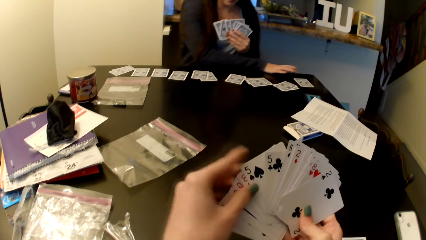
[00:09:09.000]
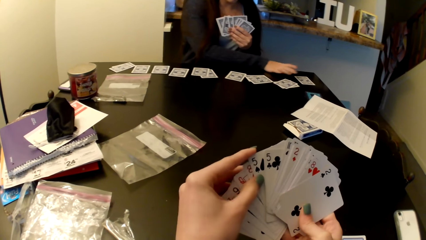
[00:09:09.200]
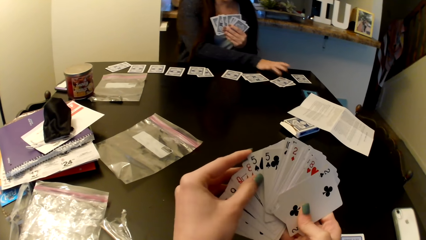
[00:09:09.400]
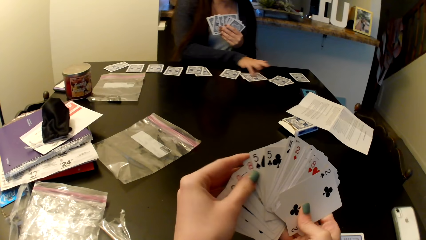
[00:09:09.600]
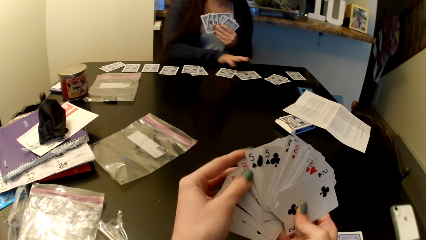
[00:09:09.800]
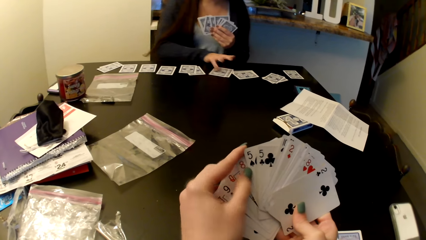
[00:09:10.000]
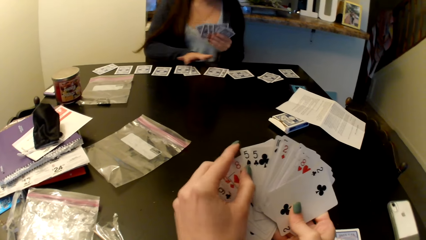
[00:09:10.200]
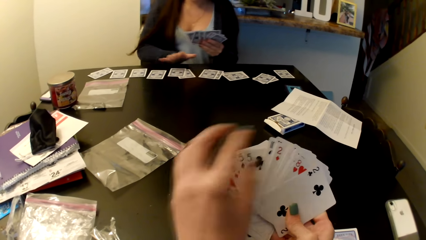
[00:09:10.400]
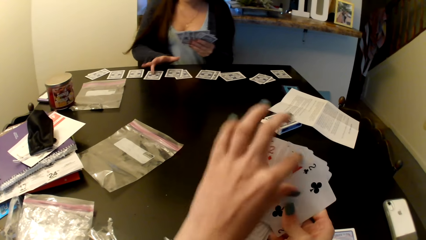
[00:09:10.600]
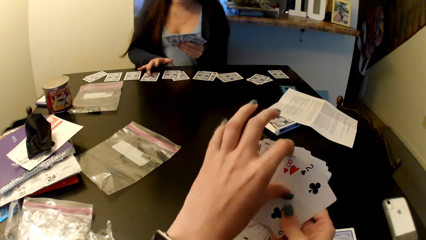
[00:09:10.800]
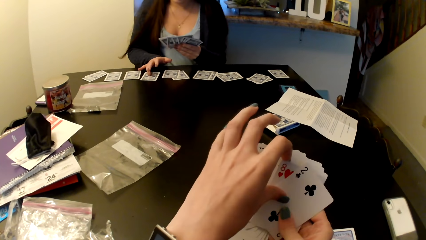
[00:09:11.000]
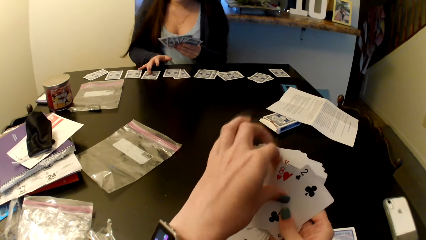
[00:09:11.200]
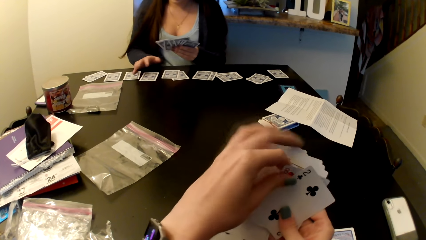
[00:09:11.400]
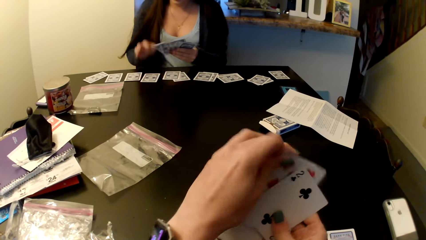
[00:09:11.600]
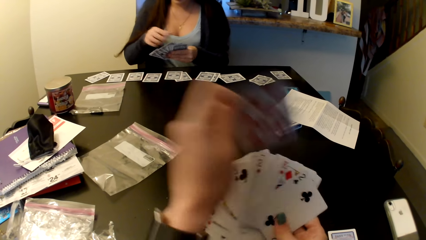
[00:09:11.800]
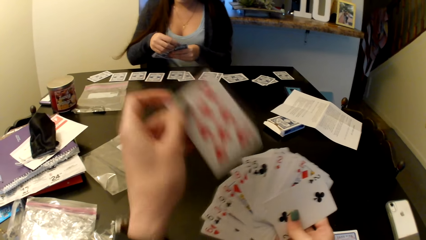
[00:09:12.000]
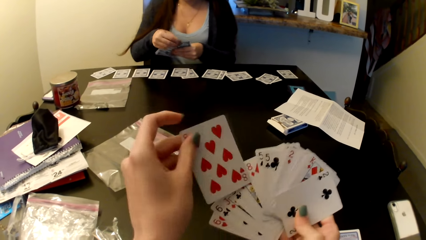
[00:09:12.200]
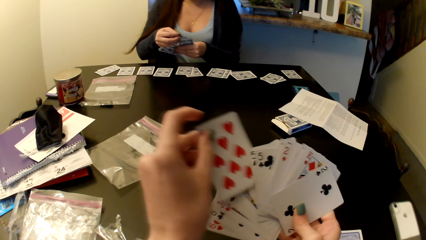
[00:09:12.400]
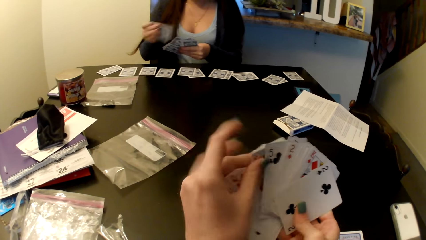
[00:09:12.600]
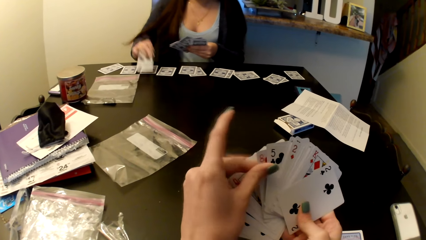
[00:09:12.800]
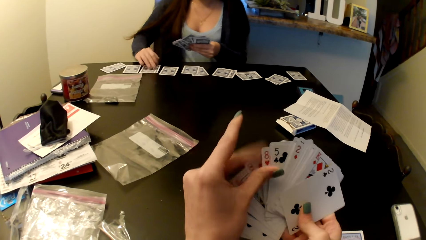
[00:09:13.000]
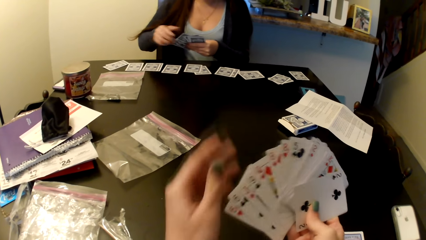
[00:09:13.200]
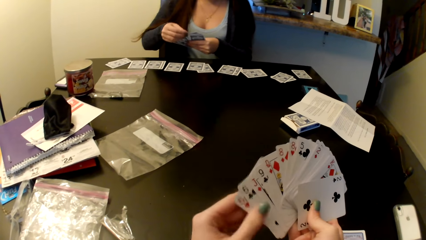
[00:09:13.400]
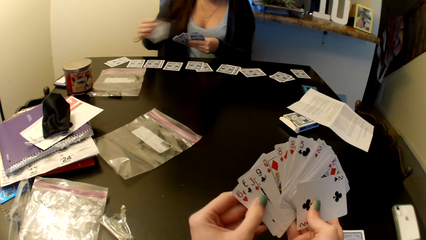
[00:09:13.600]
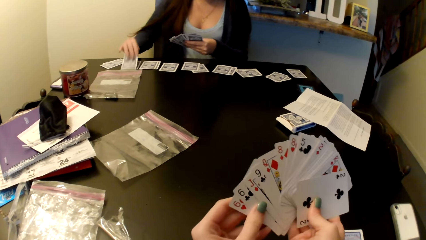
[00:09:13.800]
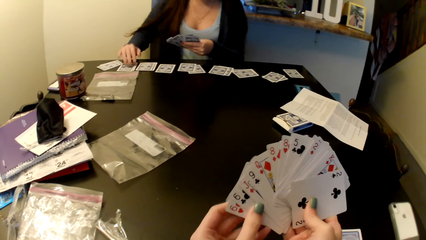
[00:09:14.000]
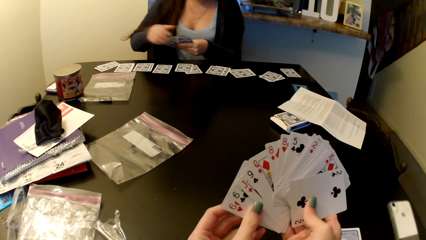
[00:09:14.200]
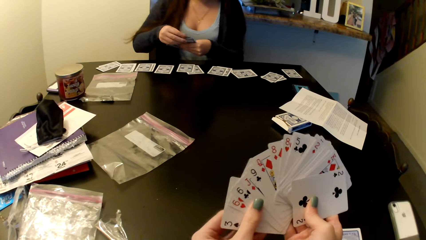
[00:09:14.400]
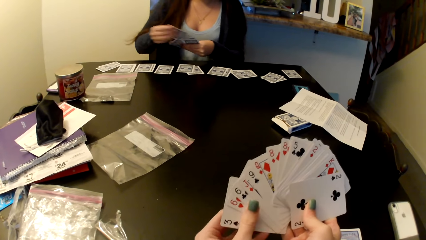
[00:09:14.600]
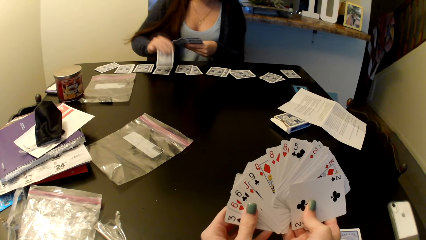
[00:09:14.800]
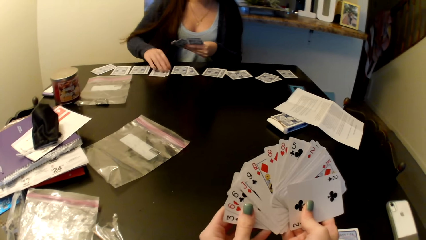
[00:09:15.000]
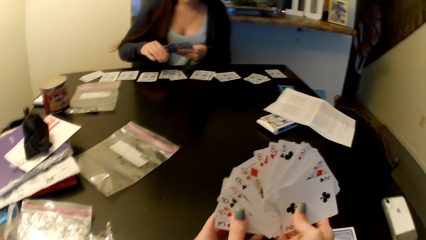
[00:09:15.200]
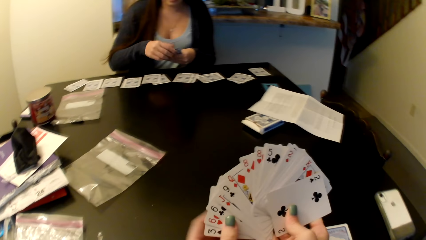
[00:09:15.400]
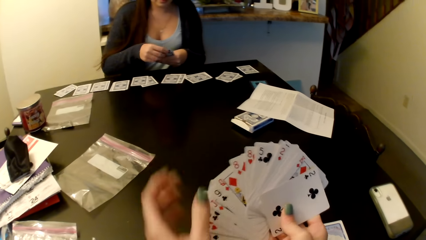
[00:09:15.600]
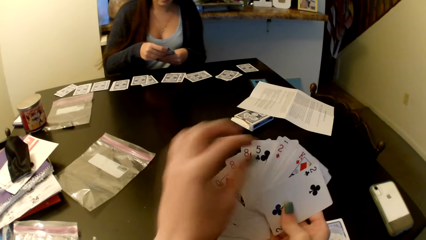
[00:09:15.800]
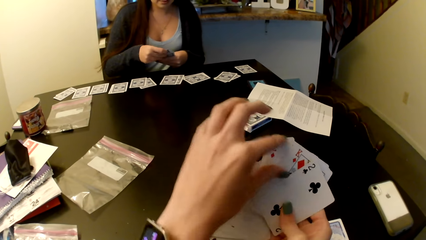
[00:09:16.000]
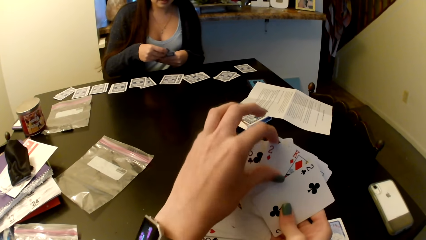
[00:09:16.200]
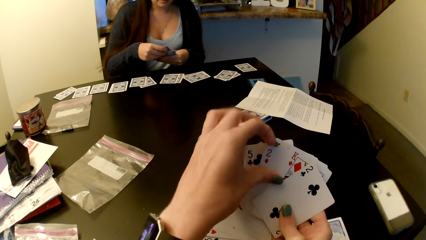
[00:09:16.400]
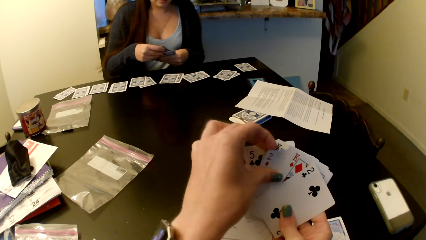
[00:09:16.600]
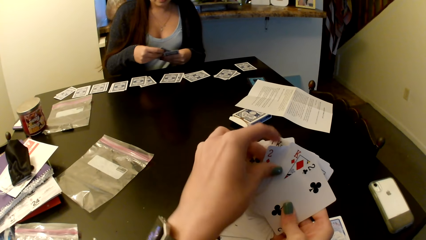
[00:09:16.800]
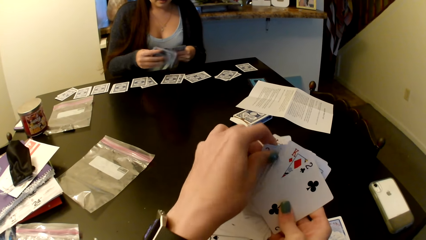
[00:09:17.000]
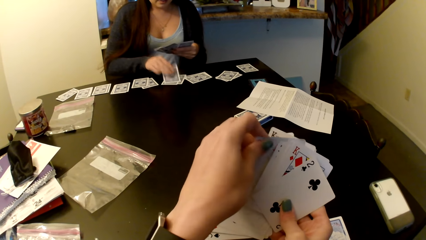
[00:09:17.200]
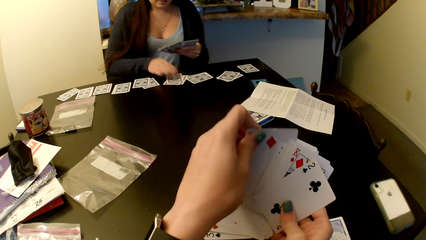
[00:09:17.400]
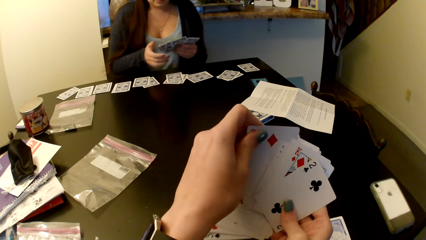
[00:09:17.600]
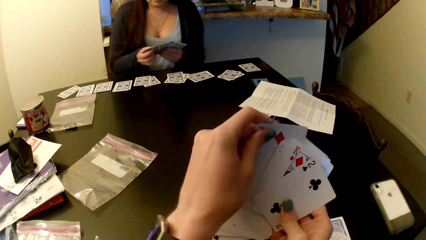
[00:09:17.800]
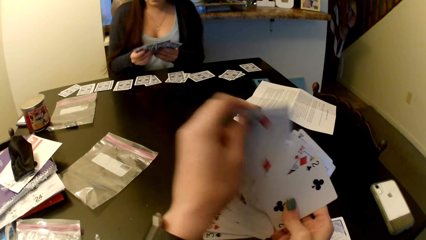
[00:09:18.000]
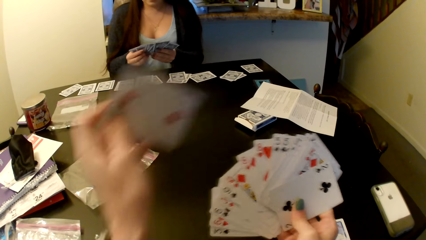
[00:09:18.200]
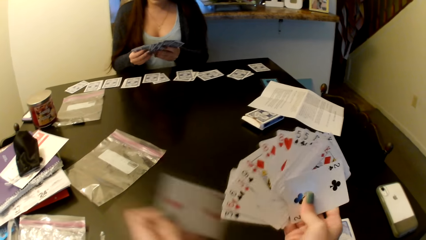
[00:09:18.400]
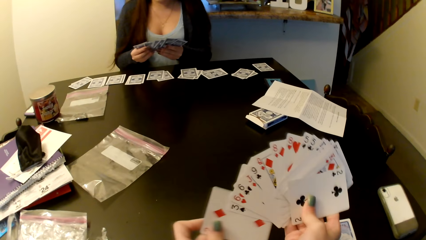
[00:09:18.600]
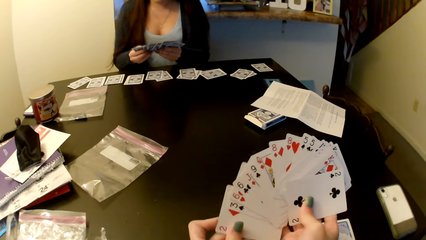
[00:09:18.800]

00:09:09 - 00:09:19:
A woman counts the card on the table. She picks a card, puts the card on the table, and picks a card.

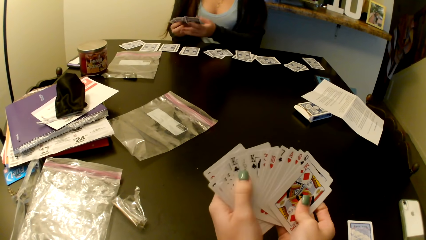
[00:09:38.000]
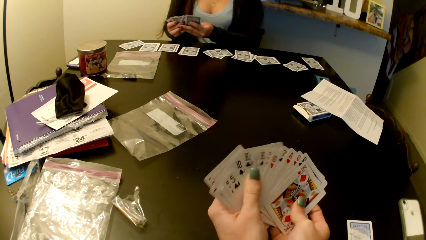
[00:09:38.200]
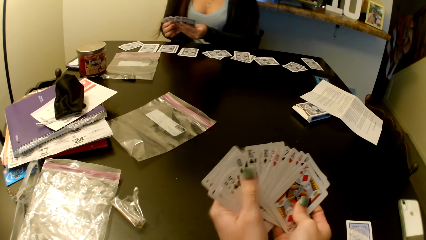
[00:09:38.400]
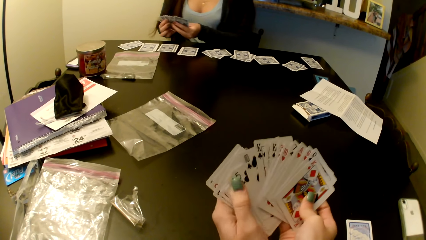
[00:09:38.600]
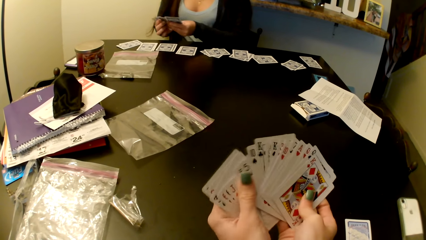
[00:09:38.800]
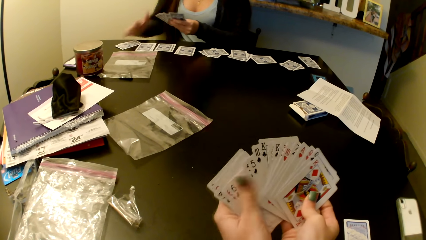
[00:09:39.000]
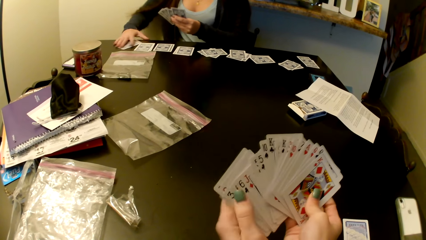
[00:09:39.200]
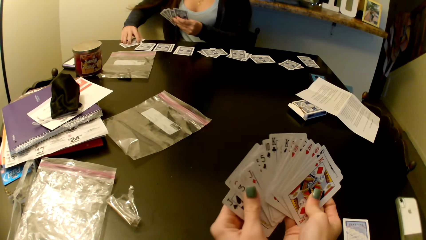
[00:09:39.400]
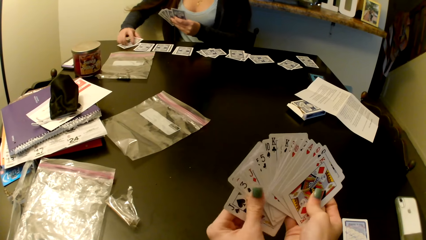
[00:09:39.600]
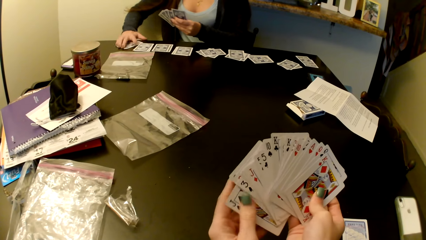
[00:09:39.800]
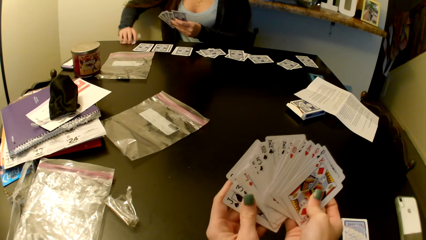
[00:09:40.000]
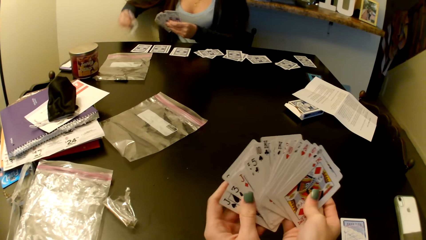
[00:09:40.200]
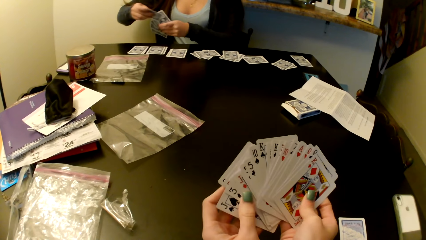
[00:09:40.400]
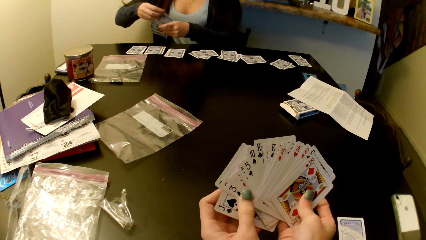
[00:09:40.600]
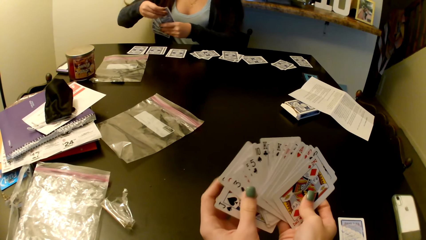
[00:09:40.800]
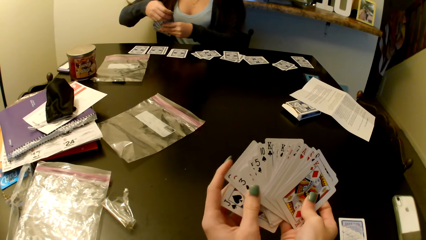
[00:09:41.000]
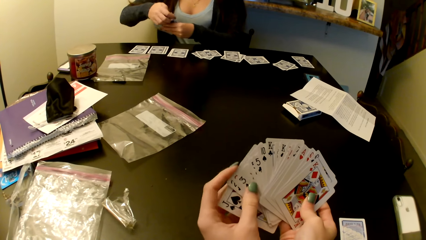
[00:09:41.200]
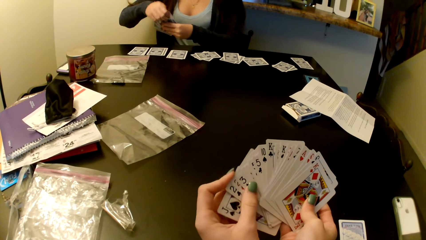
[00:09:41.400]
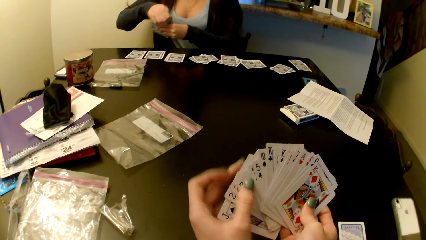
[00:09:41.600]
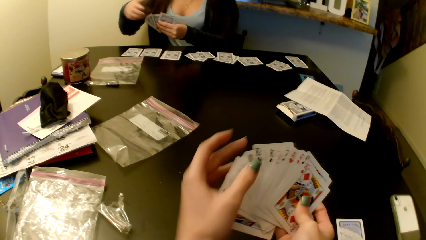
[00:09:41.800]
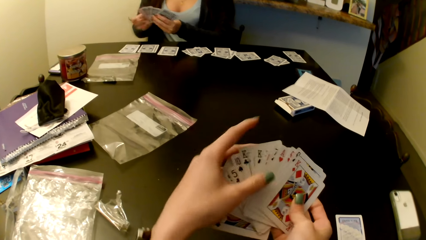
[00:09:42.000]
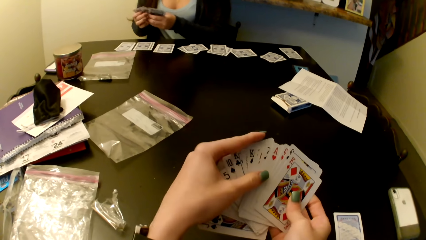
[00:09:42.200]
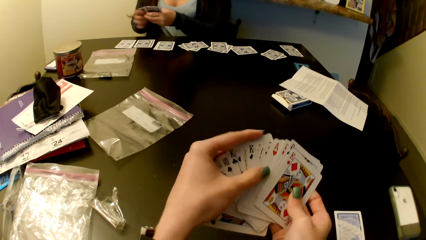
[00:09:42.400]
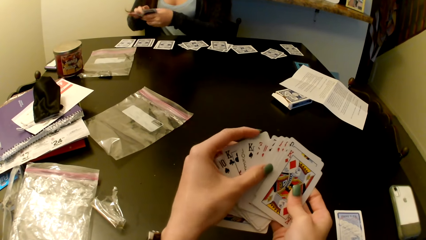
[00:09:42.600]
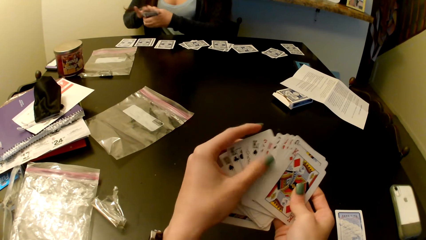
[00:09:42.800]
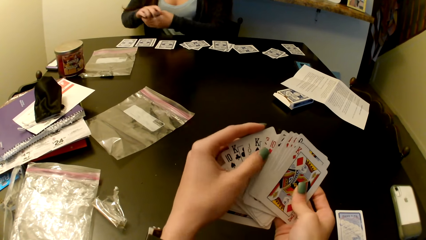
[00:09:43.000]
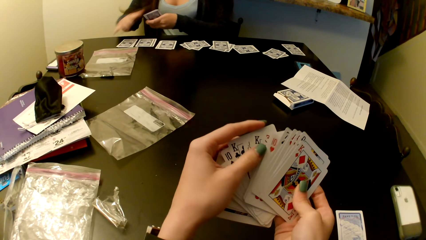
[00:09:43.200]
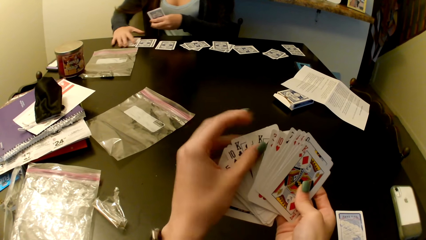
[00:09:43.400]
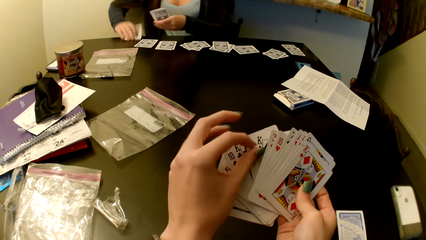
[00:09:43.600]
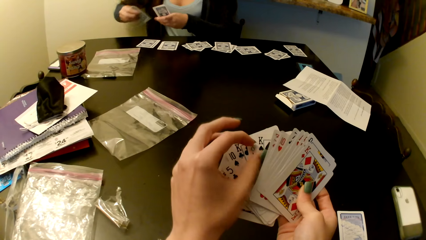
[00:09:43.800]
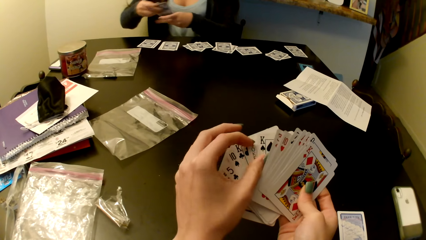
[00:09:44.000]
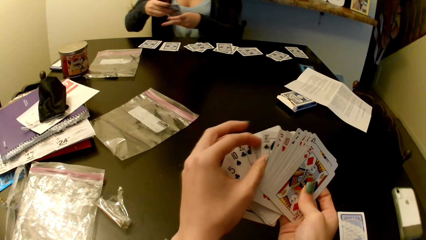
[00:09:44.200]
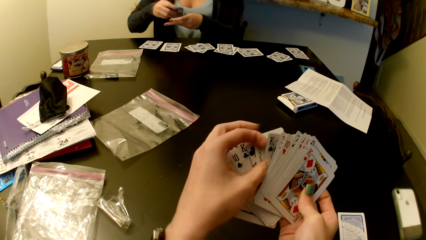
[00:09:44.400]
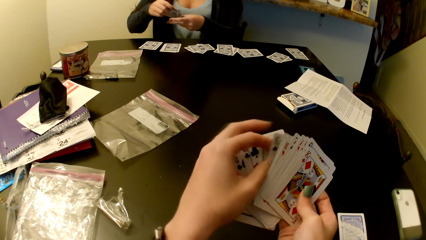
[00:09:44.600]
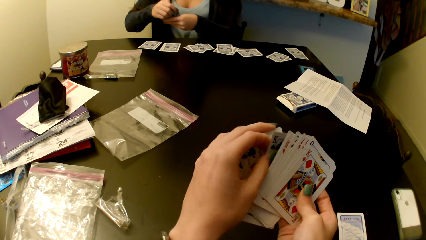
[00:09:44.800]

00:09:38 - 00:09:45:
A woman picks cards on the table.
